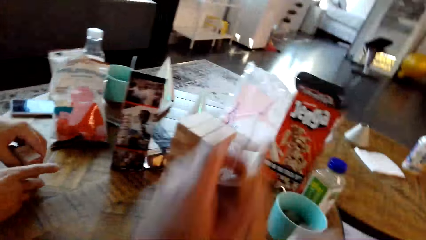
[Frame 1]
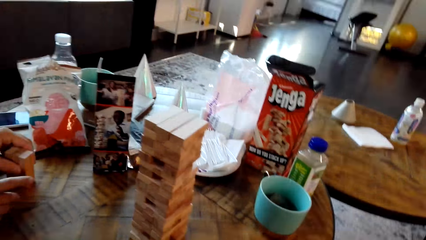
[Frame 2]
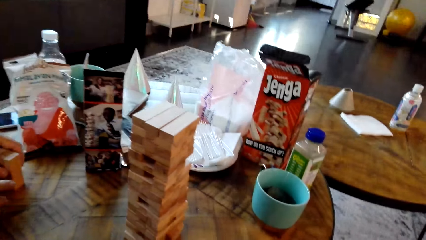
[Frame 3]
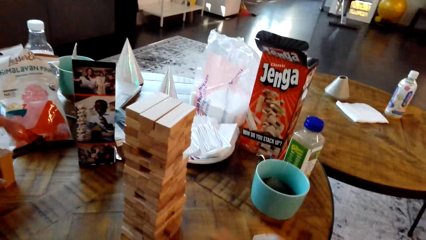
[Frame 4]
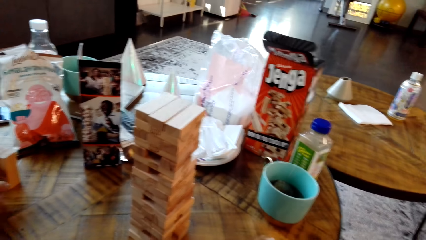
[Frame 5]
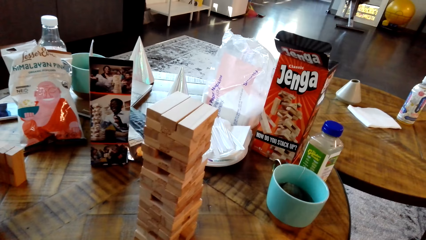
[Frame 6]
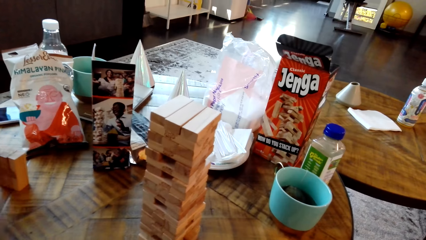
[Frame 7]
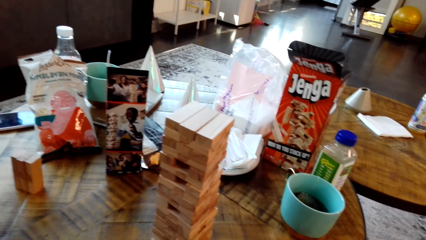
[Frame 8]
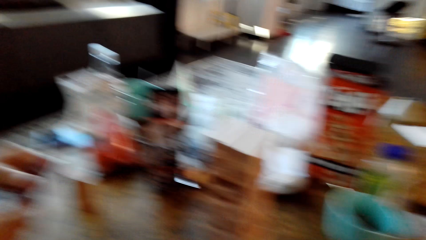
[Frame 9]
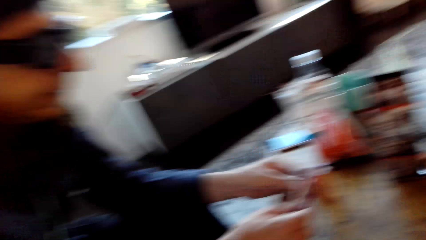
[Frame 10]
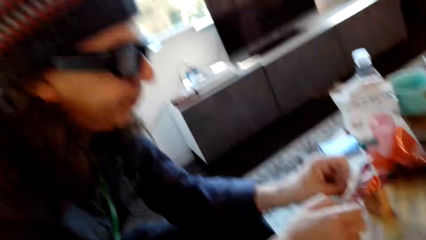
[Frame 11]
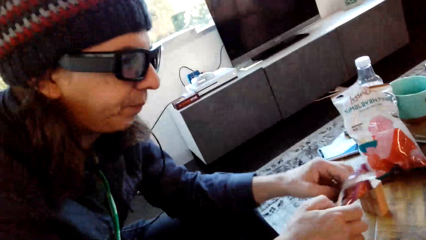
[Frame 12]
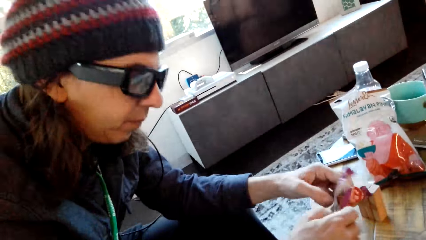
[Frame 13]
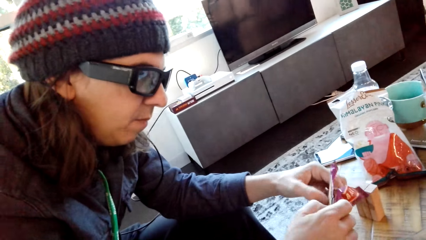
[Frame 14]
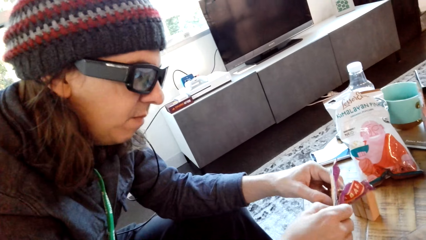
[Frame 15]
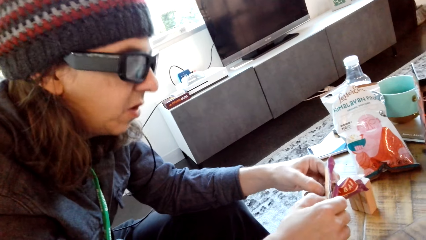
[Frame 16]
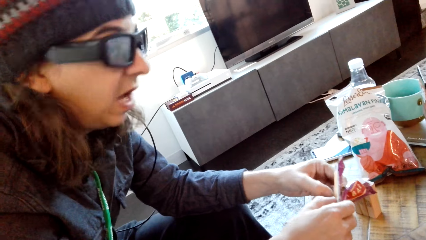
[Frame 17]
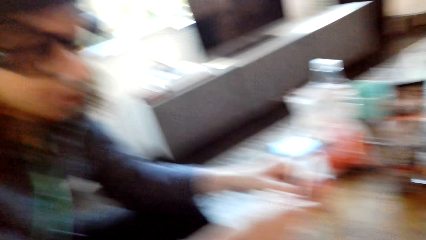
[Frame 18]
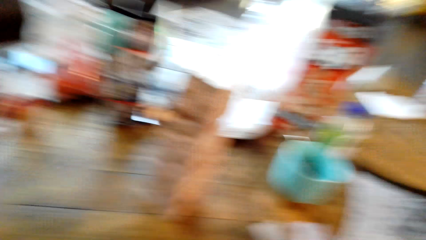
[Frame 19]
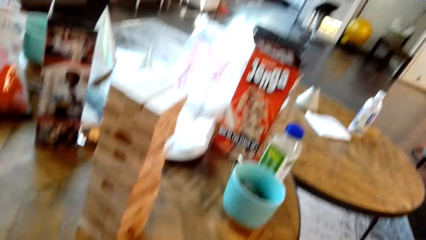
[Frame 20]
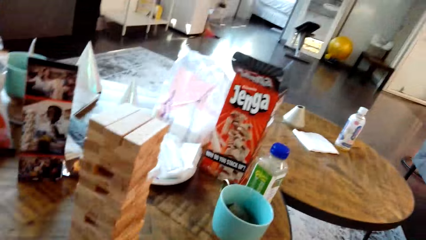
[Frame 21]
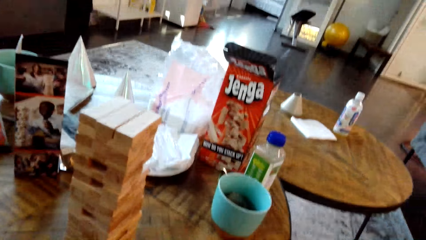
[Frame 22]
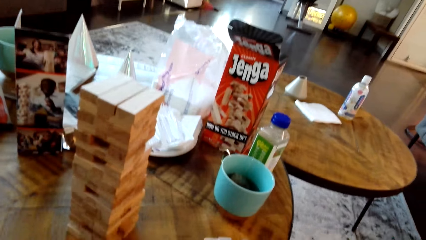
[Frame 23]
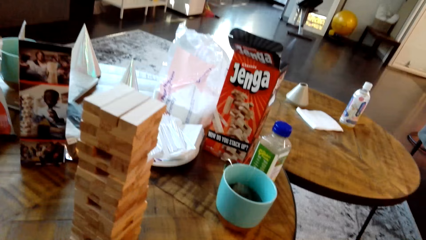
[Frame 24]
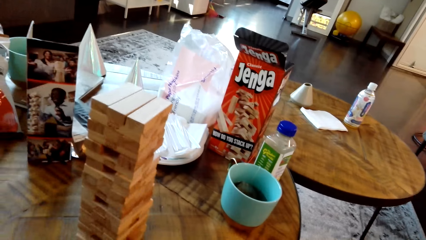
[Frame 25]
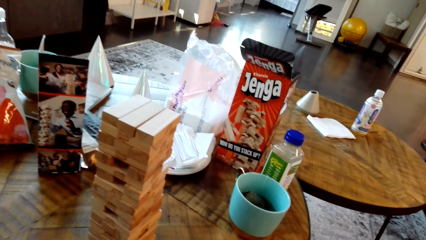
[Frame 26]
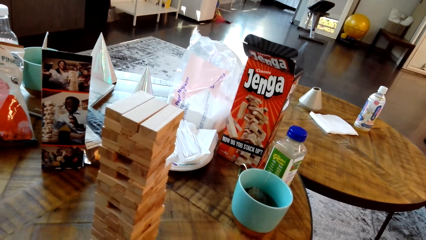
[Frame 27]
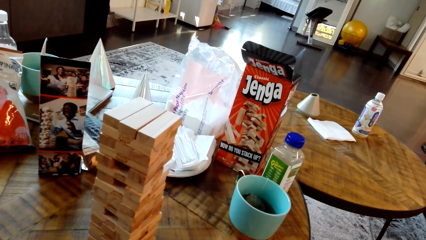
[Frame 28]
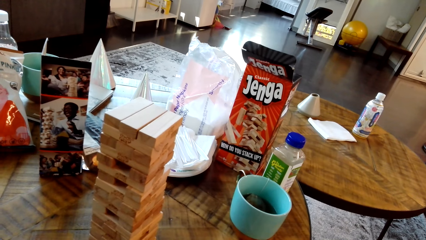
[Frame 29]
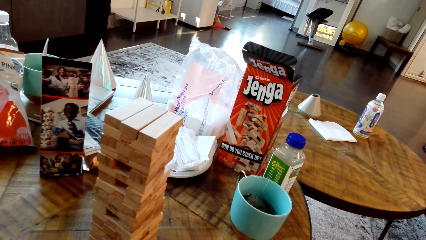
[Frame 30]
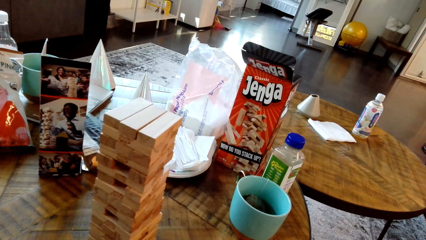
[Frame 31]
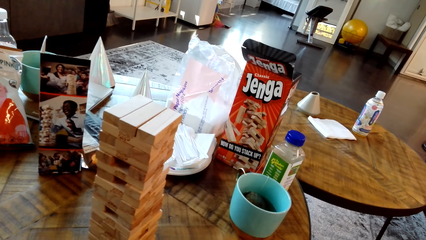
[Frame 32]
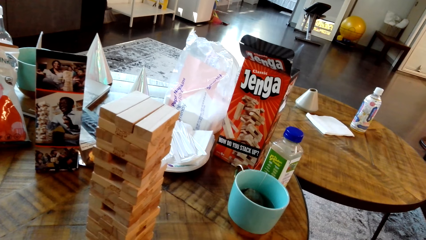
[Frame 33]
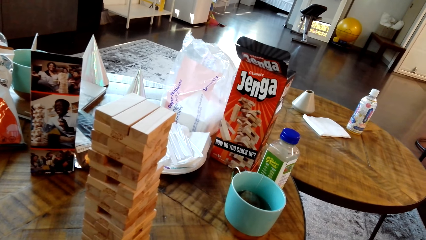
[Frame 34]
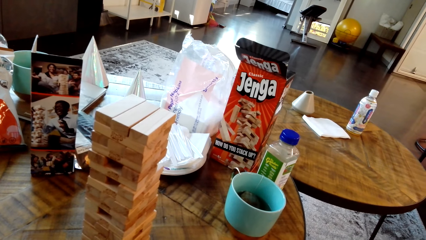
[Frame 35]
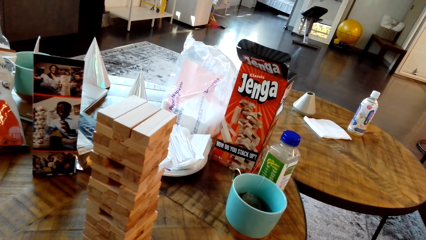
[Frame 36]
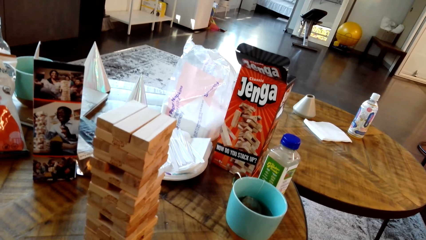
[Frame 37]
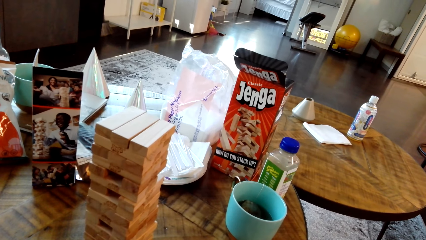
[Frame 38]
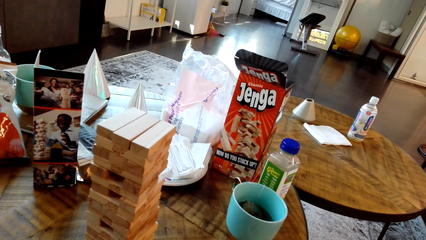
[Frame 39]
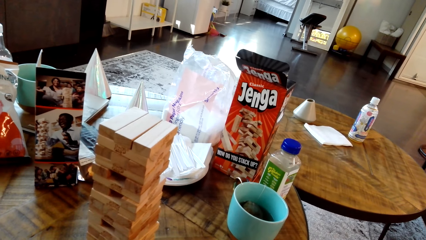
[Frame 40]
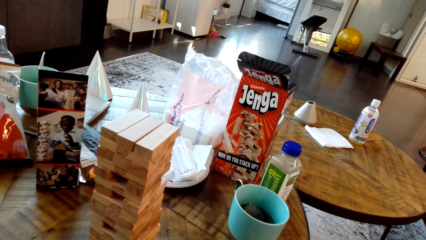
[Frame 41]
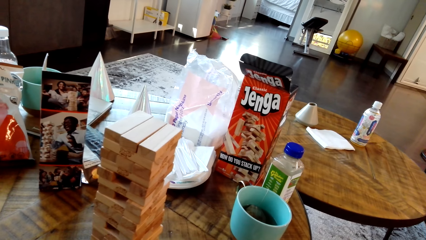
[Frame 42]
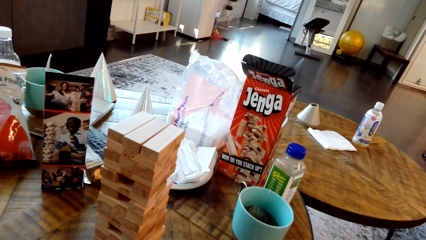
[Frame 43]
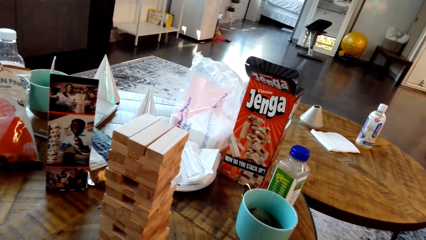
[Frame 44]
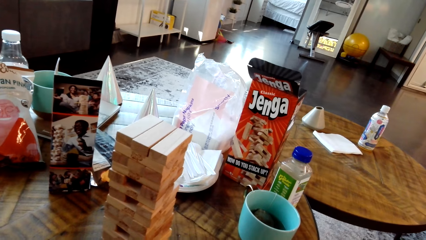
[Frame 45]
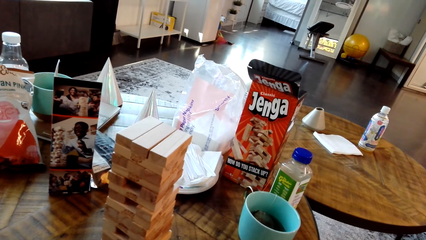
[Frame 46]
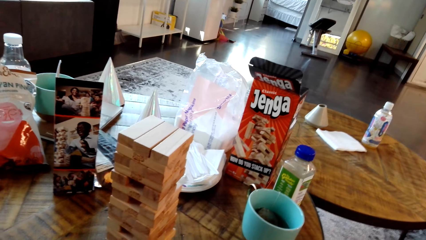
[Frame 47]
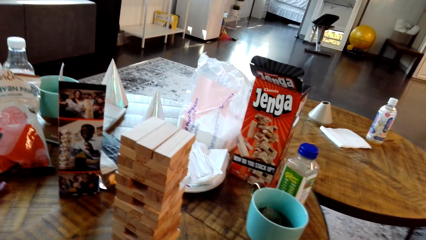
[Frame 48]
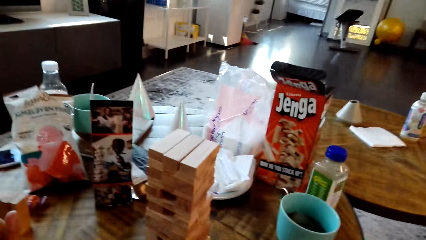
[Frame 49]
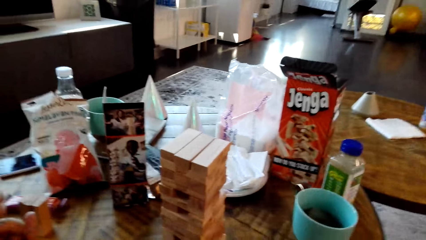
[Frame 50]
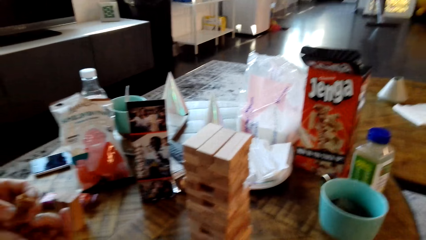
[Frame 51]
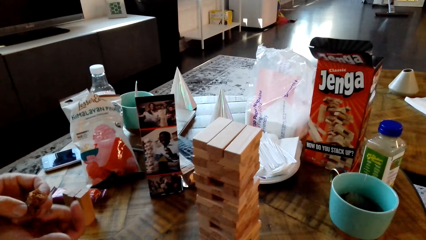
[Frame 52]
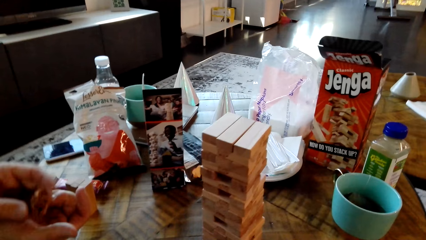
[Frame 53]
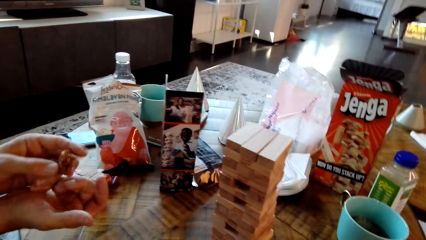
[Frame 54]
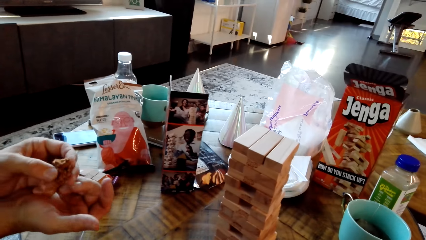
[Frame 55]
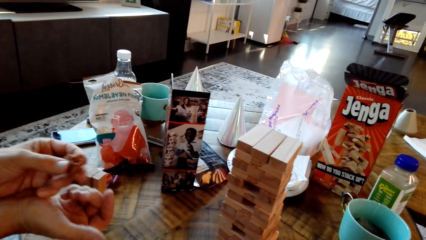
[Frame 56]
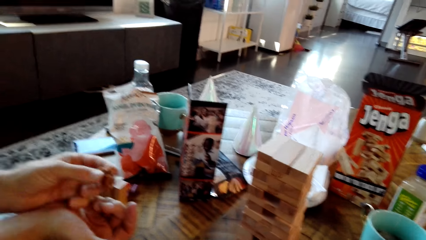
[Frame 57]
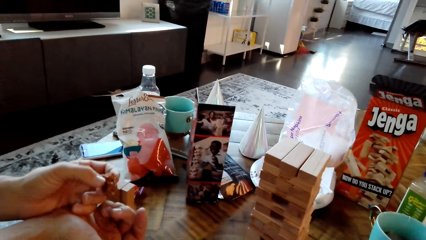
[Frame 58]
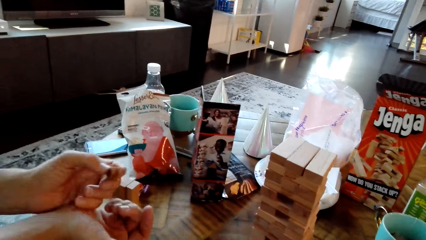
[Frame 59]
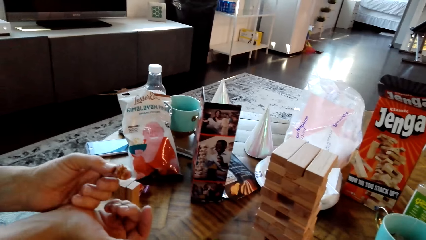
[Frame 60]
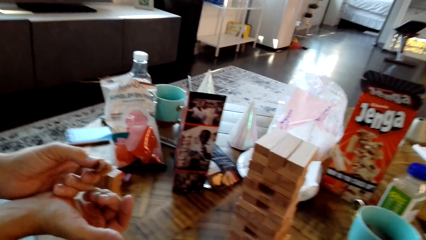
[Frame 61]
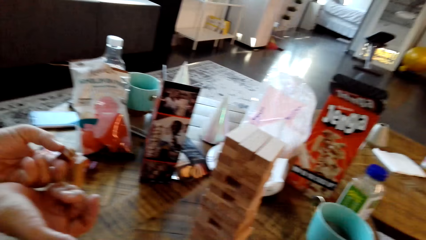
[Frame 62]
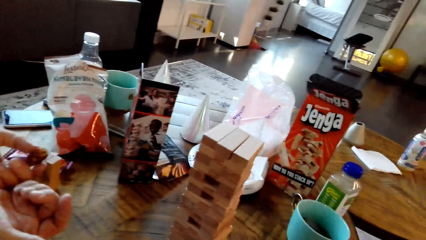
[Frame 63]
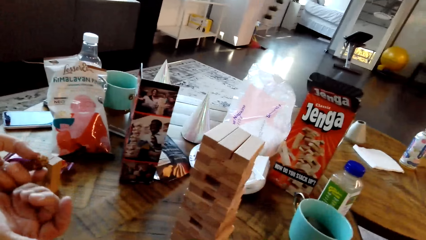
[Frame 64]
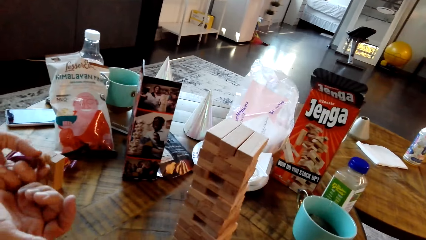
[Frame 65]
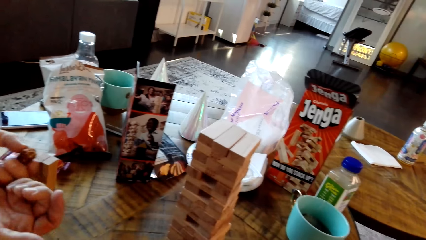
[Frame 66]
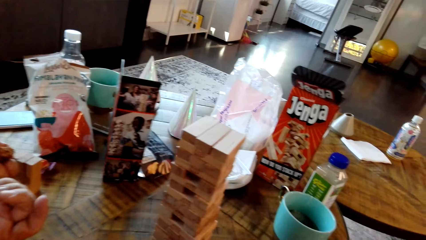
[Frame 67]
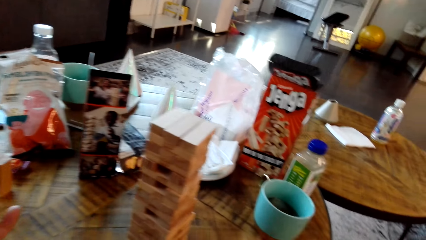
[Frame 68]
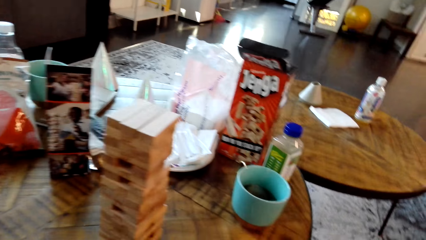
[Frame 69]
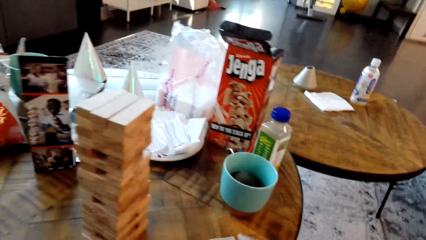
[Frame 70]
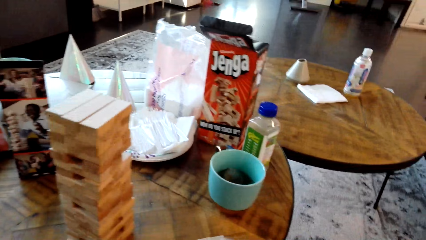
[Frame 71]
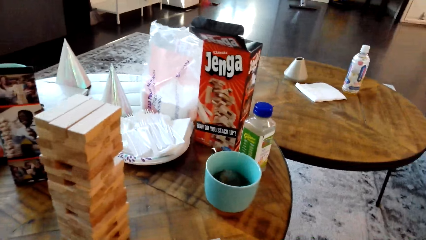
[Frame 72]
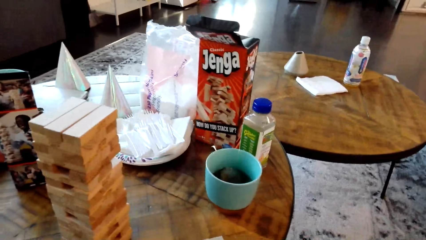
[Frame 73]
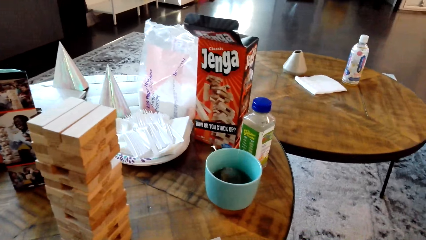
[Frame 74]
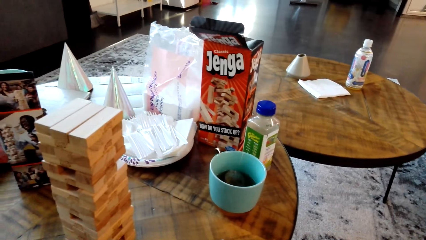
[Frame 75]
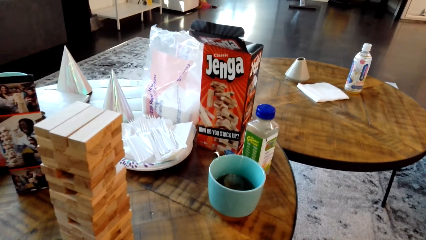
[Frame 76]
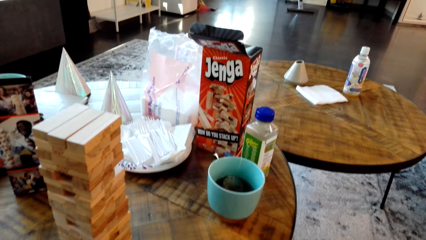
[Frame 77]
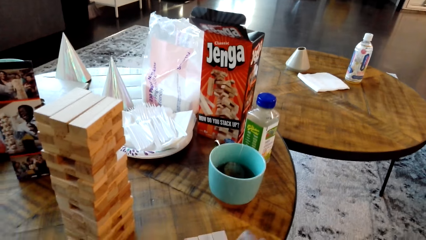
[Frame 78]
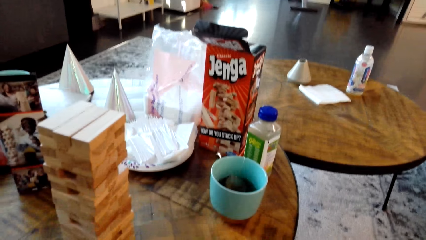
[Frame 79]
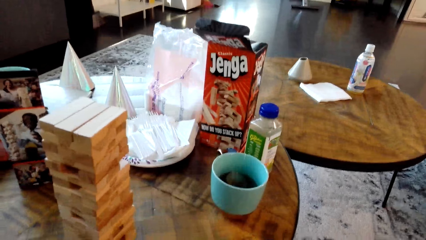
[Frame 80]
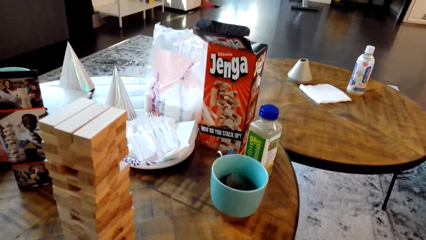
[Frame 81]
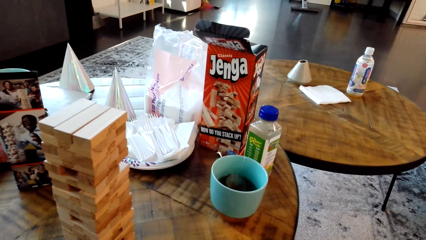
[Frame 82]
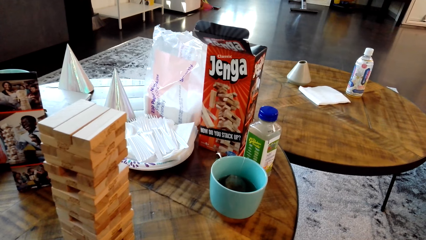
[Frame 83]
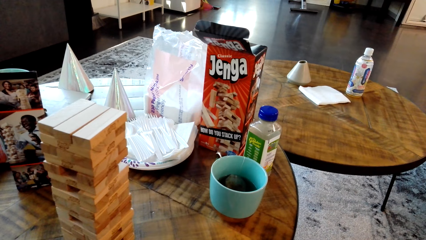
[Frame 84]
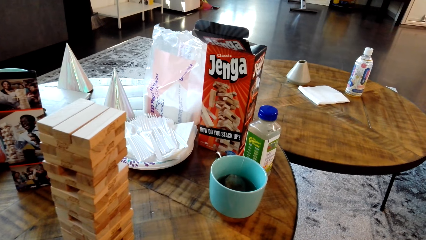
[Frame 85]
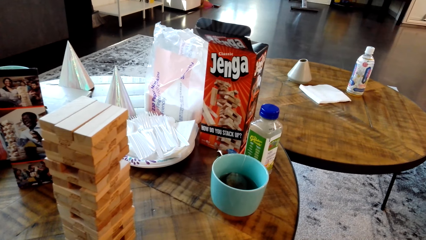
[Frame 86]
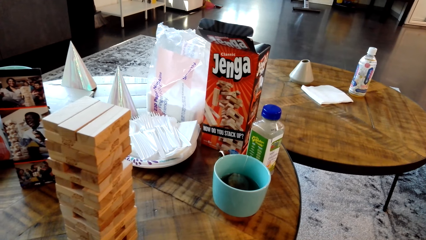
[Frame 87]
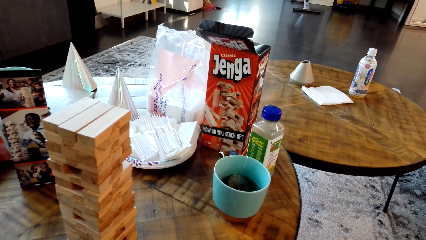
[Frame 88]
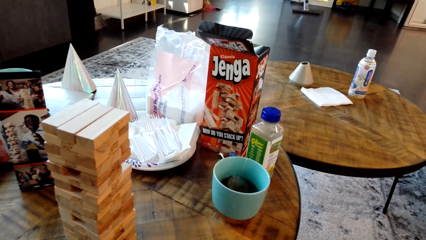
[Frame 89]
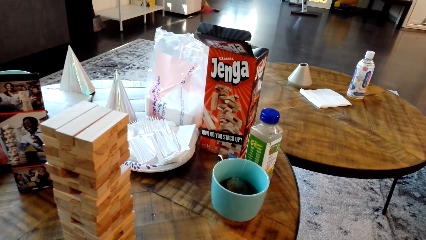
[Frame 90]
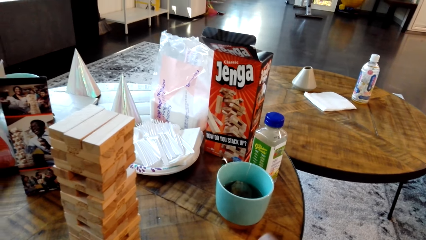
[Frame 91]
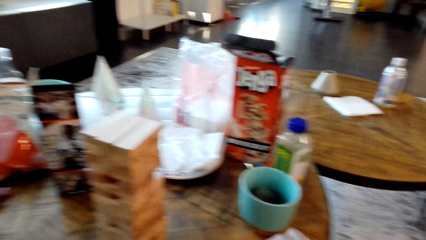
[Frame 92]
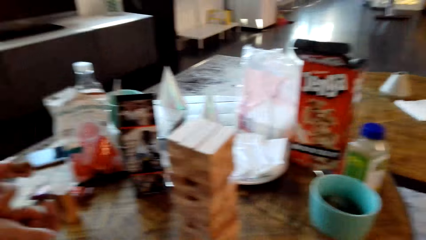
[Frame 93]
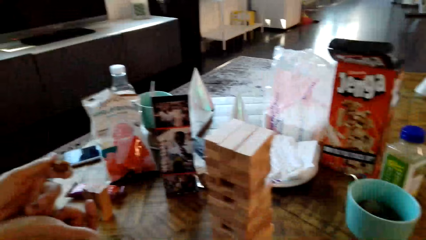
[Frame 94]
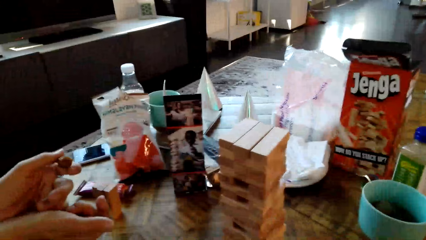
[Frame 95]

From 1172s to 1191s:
The camera wearer dialogues with a man. The man removes a packet of chocolate. The camera wearer looks around.
